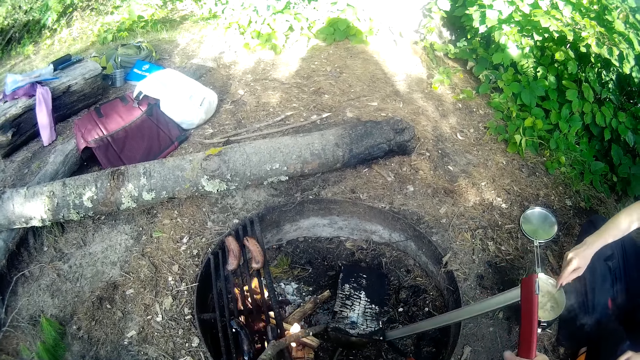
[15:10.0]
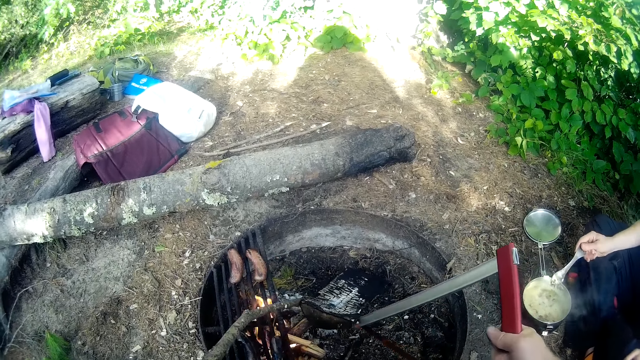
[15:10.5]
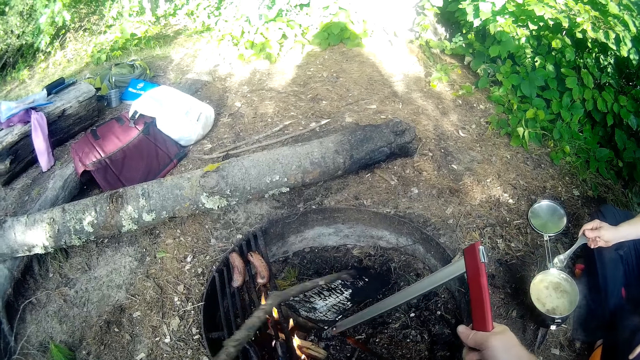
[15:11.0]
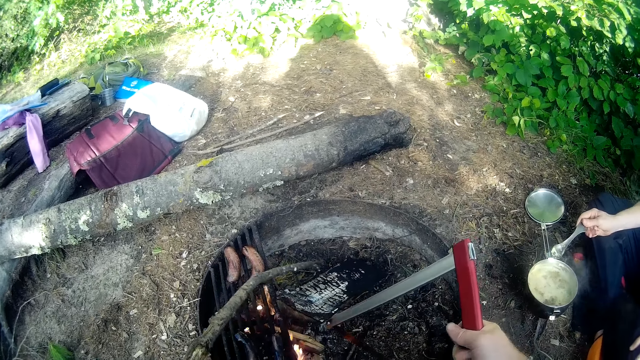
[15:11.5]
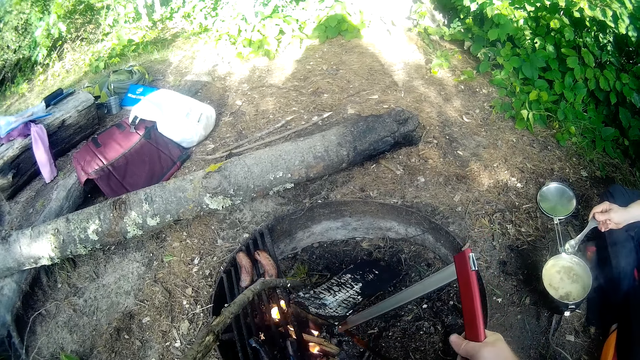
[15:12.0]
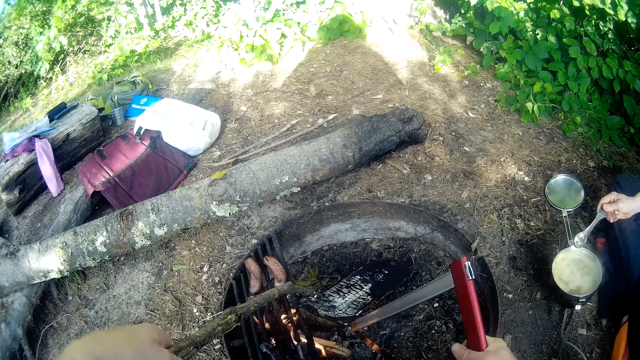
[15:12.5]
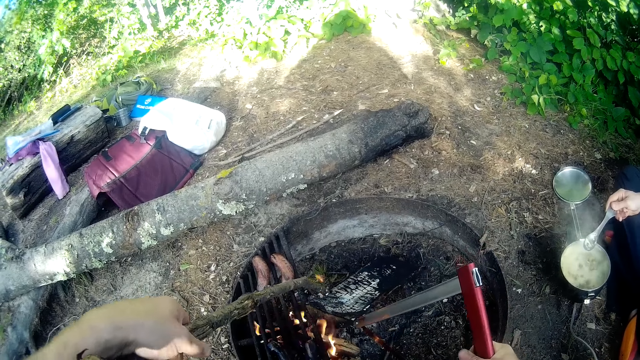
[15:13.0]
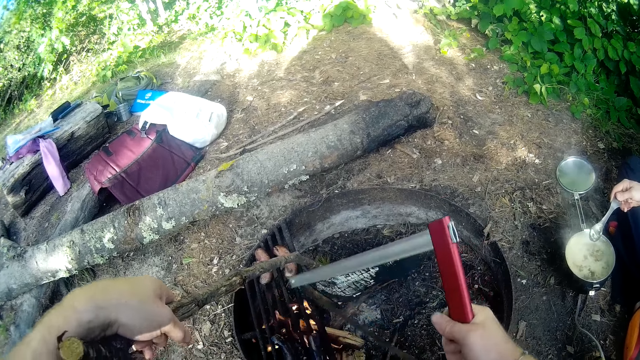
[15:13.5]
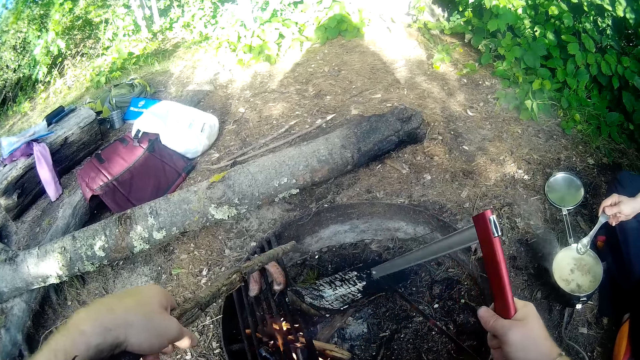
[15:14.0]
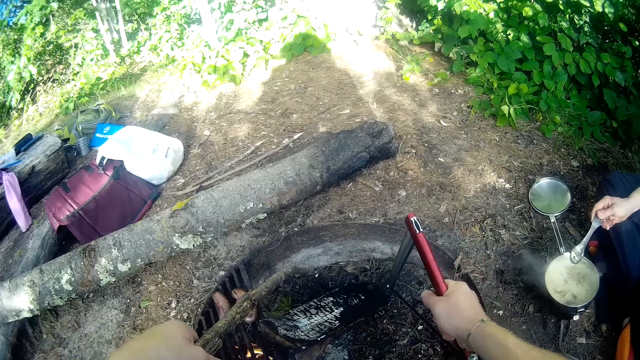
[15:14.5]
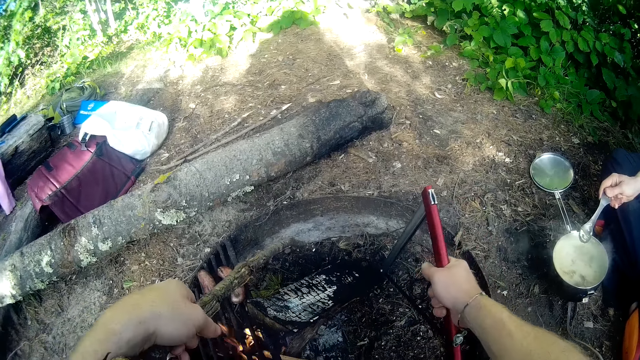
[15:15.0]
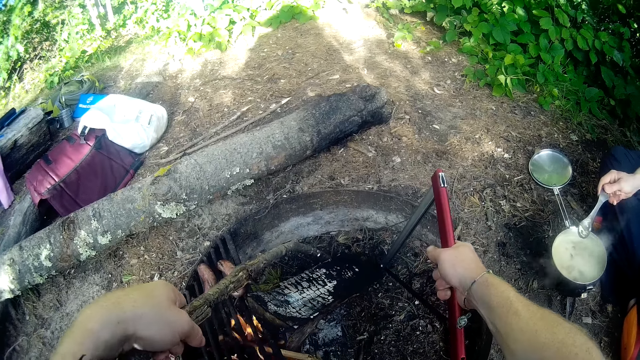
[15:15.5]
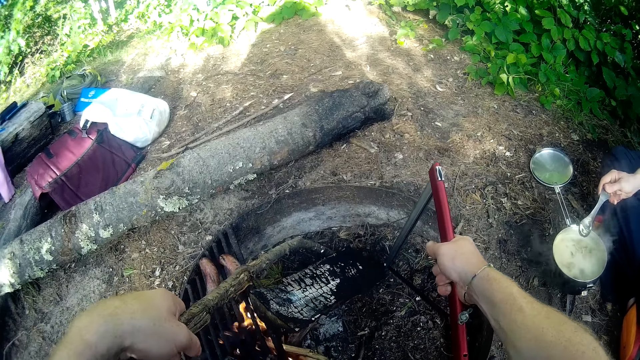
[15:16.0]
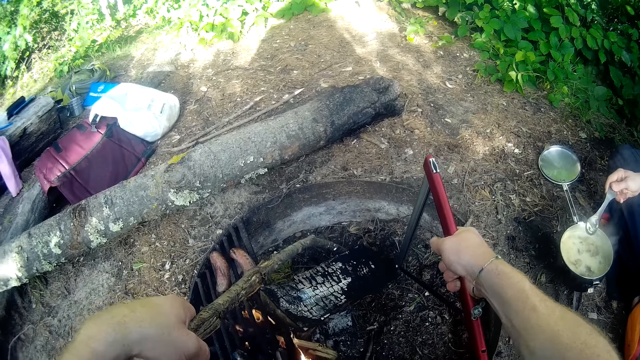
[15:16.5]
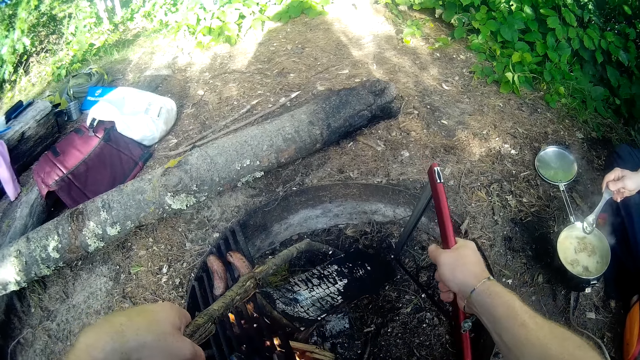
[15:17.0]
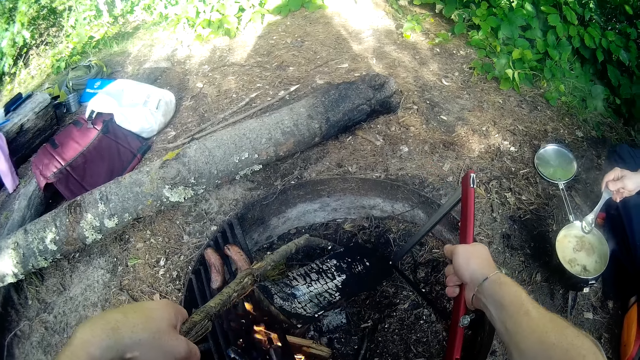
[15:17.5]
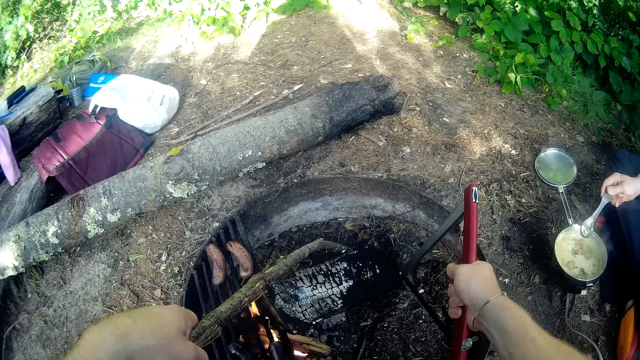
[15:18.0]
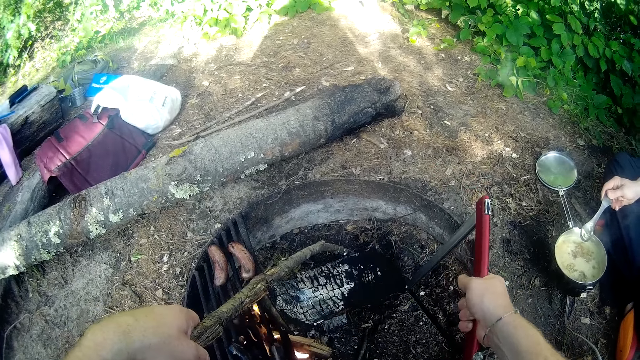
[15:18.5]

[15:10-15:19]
A woman talks to the camera wearer.

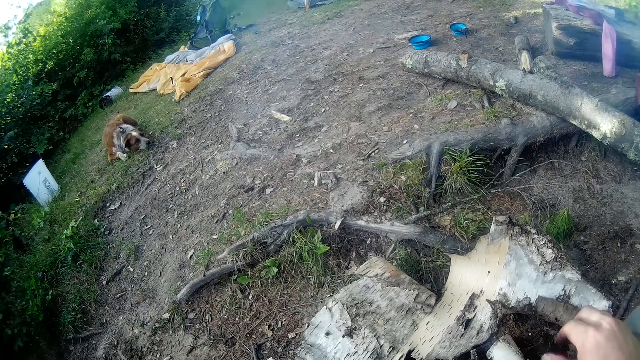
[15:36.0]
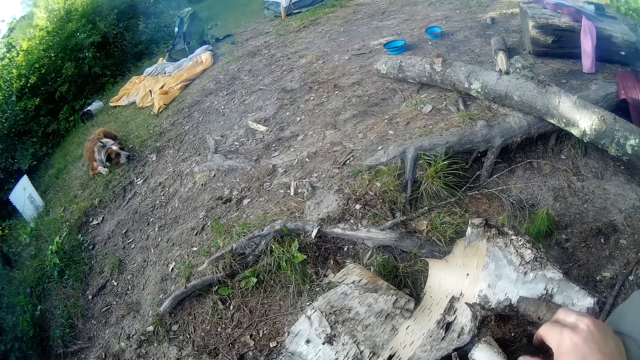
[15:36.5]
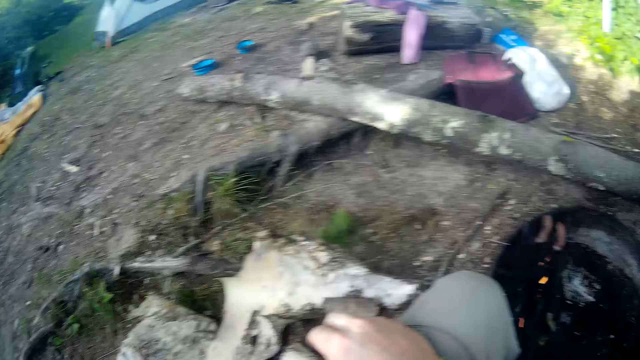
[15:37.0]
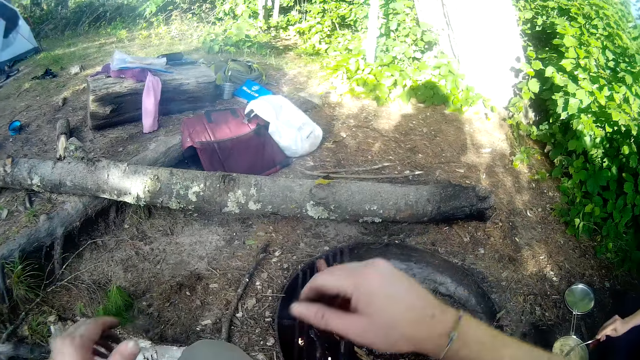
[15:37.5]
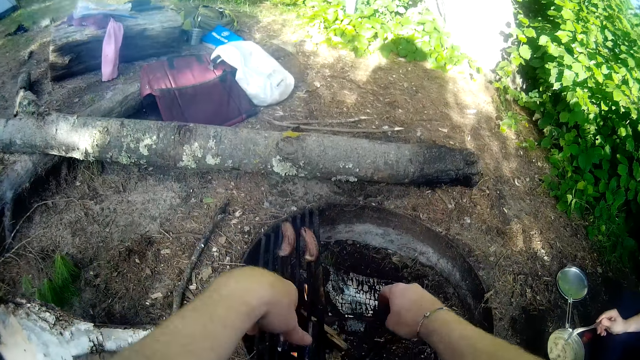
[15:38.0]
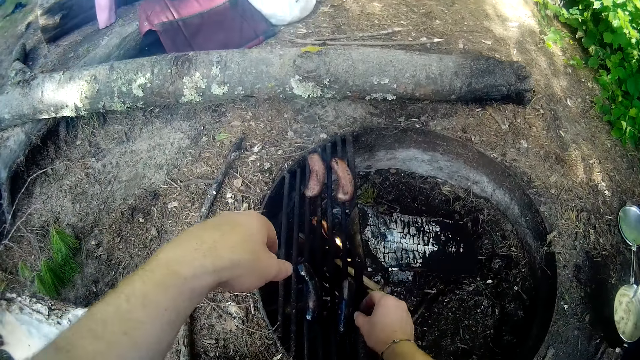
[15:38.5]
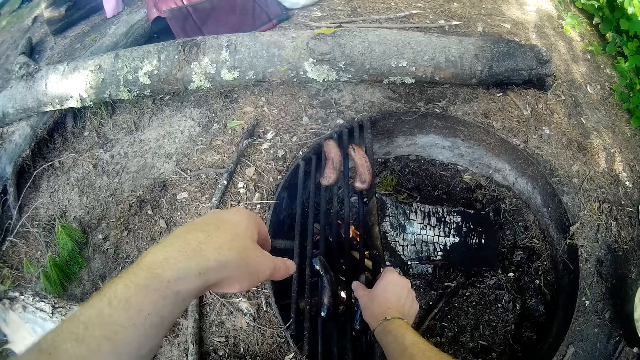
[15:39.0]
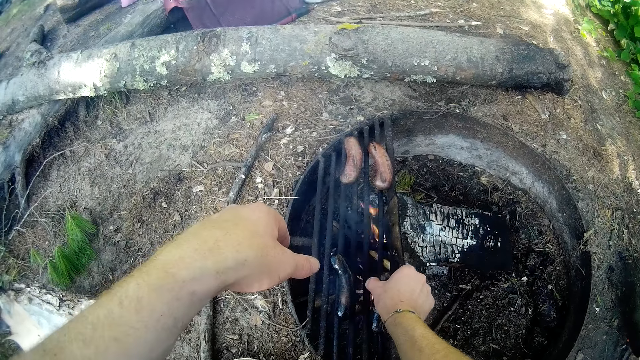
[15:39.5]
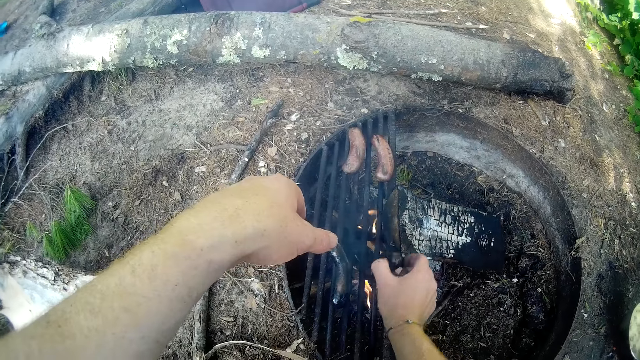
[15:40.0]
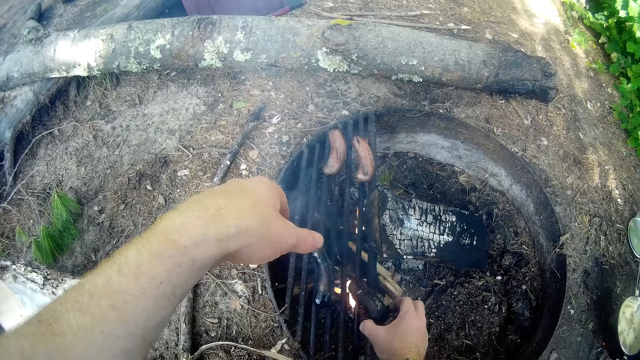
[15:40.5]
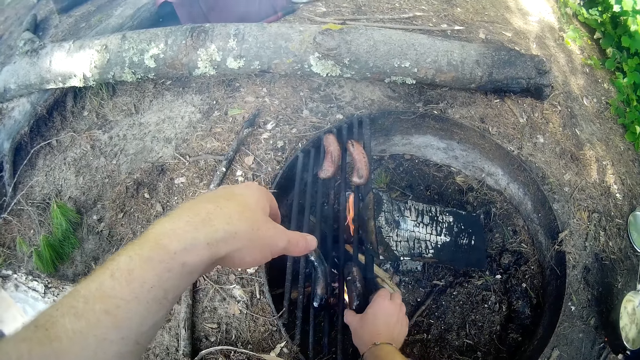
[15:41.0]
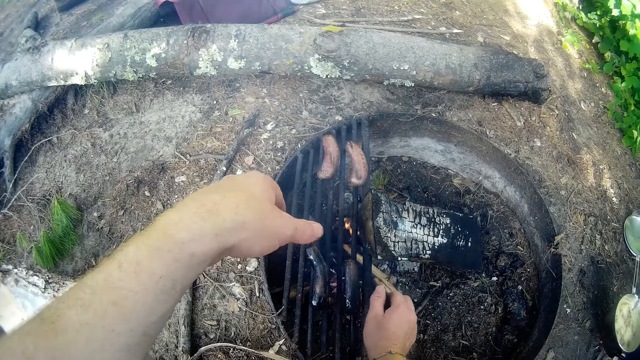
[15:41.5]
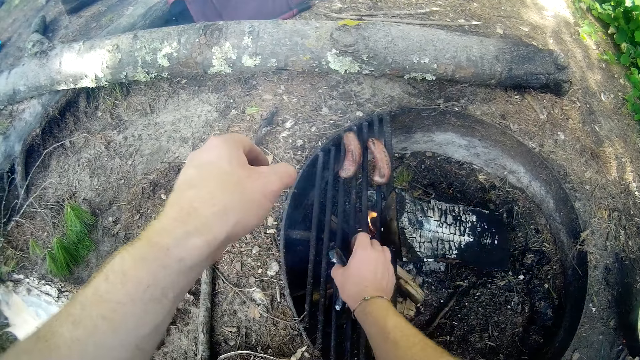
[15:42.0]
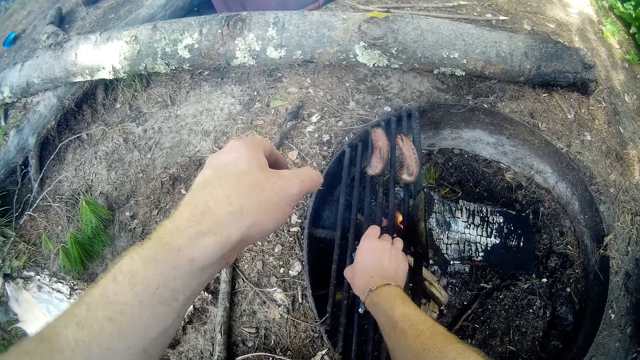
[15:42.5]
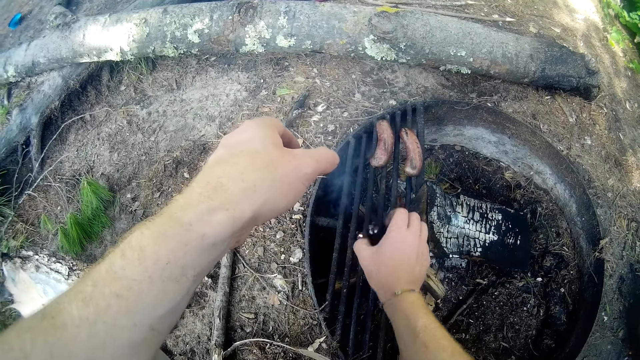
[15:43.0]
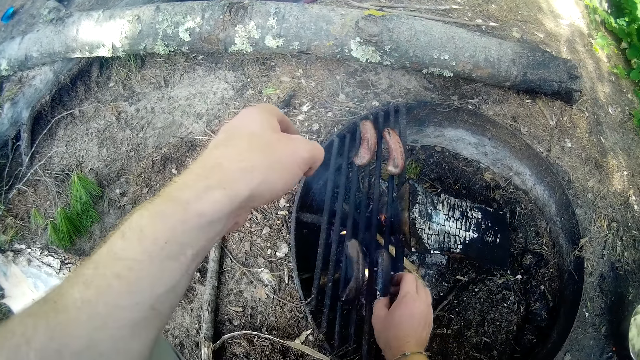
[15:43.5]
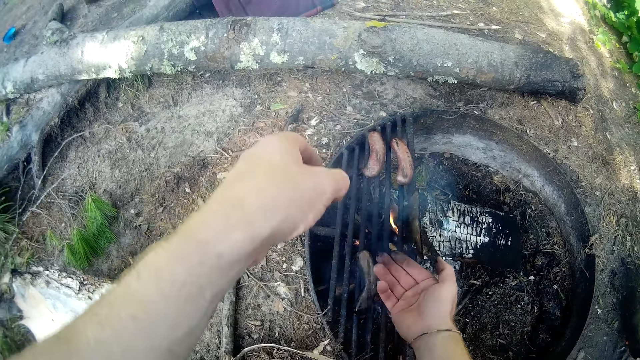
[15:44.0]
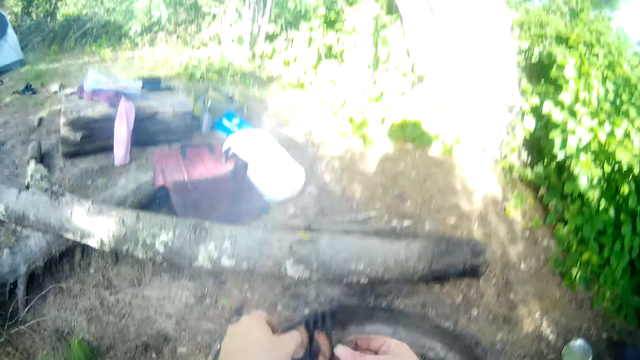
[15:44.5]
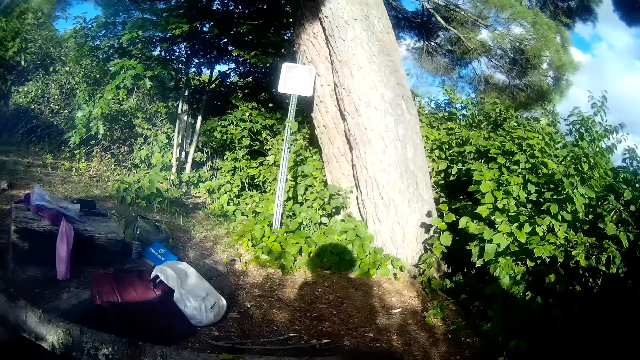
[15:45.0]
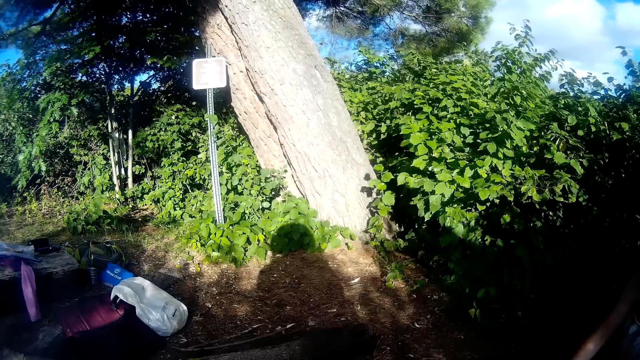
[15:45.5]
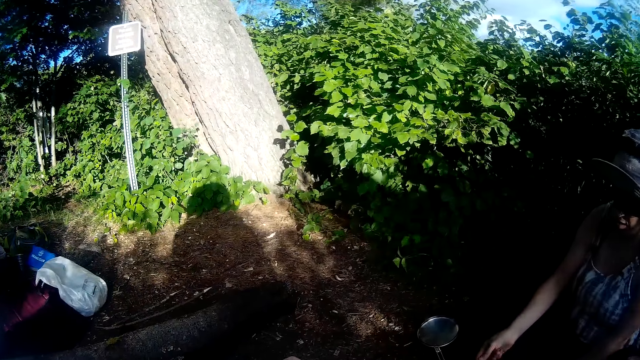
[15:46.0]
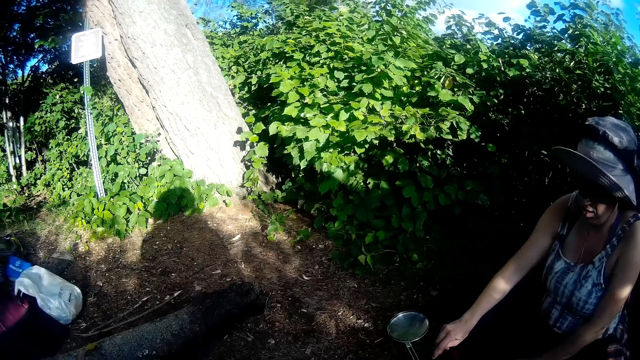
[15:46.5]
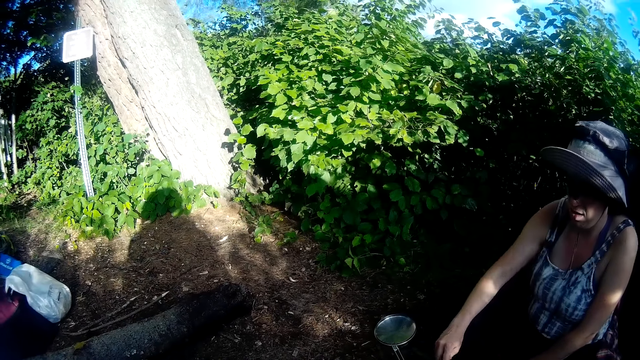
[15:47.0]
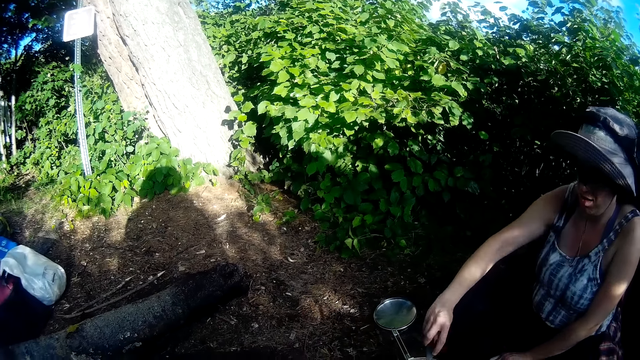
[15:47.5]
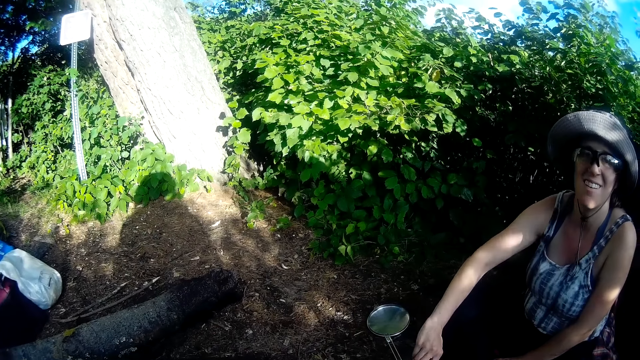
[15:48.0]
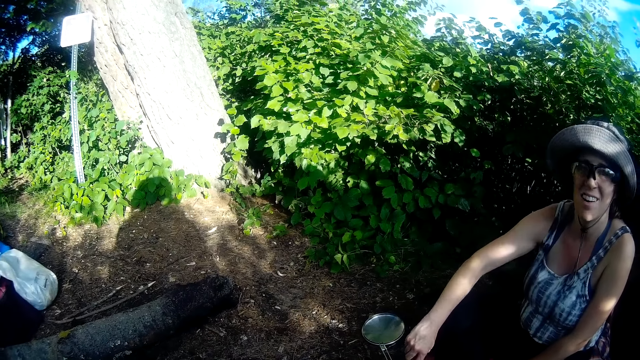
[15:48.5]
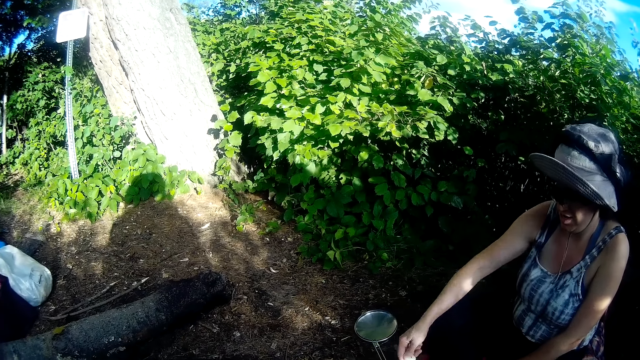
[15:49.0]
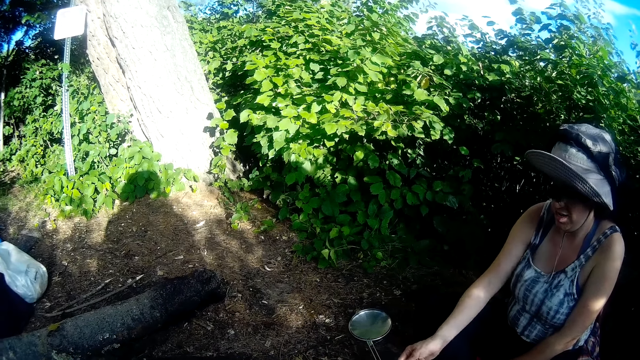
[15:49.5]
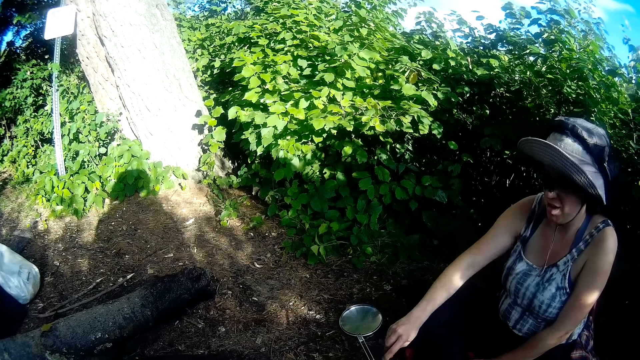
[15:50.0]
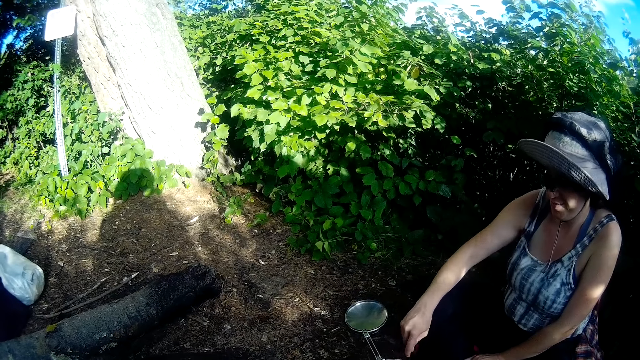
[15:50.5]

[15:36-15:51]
The camera wearer drops the saw on the ground. A woman talks to the camera wearer. The camera wearer turns the first sausage on the fire with his hand. He turns the second sausage on the fire. He looks at his hand. He looks around. He talks to the woman.
